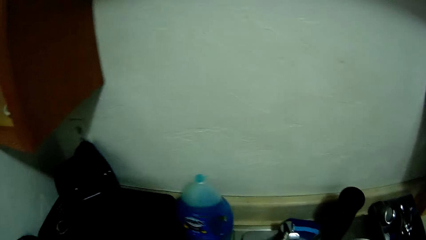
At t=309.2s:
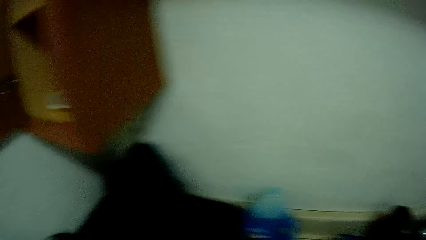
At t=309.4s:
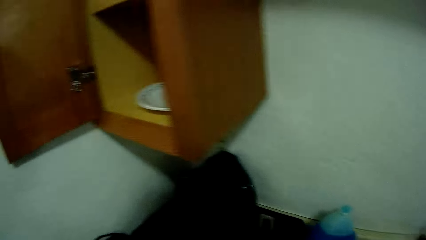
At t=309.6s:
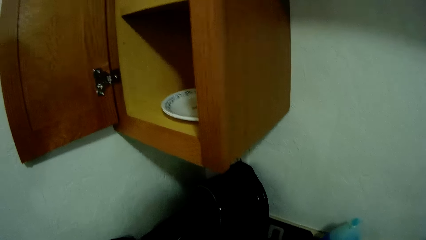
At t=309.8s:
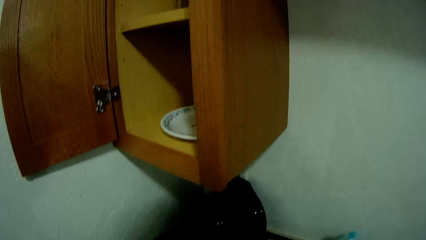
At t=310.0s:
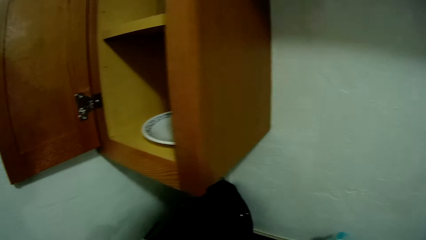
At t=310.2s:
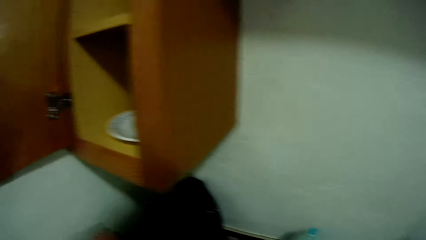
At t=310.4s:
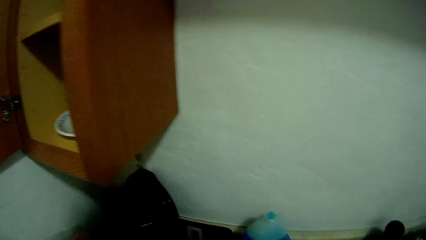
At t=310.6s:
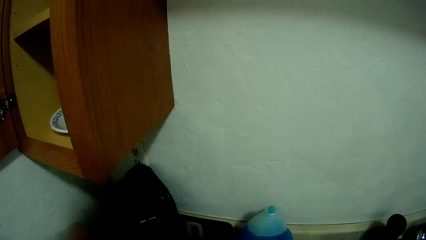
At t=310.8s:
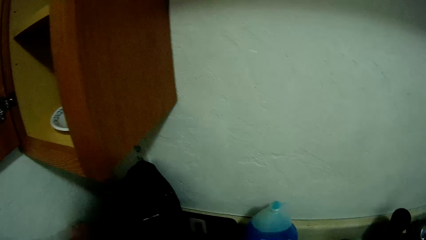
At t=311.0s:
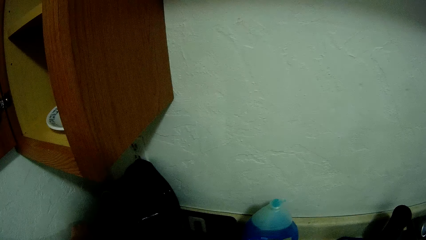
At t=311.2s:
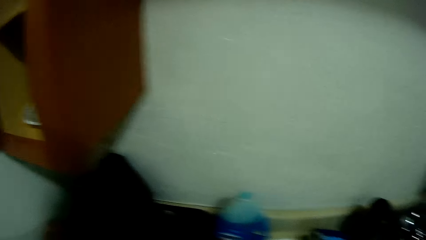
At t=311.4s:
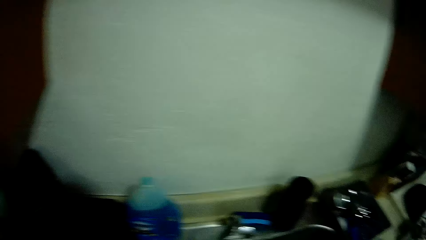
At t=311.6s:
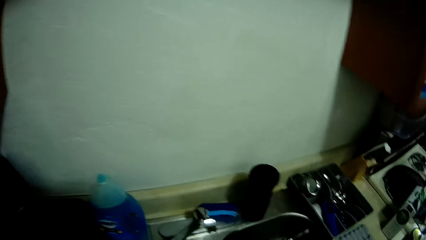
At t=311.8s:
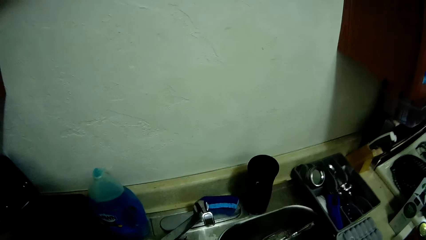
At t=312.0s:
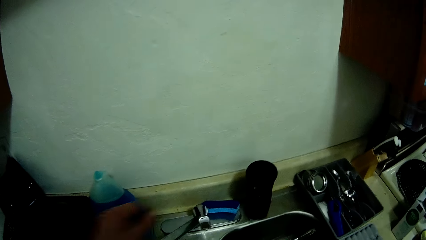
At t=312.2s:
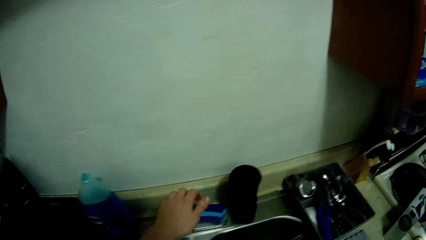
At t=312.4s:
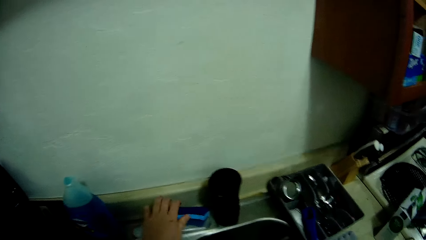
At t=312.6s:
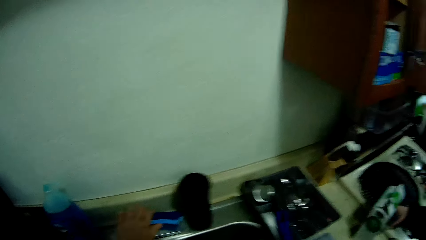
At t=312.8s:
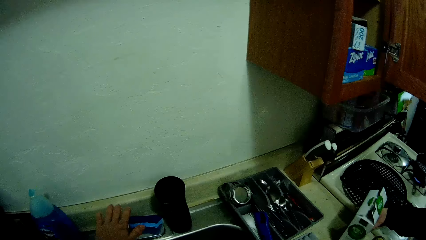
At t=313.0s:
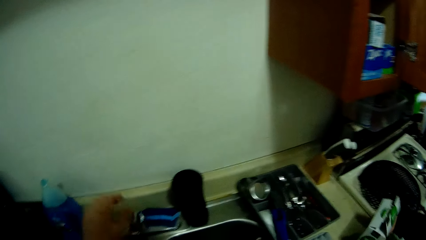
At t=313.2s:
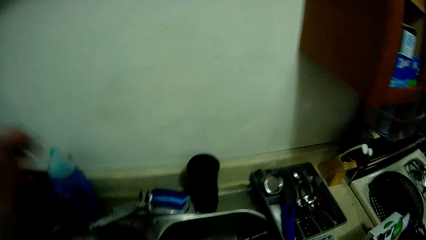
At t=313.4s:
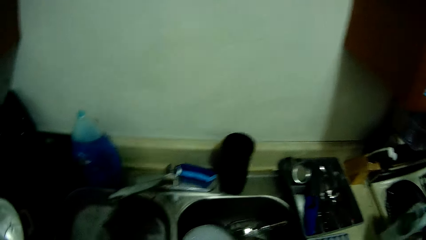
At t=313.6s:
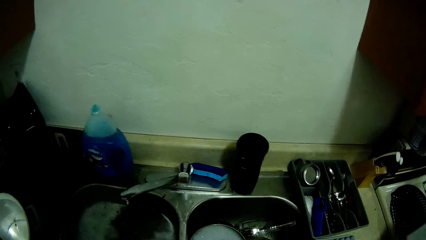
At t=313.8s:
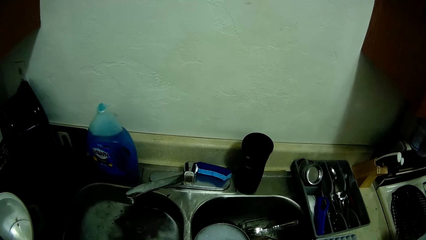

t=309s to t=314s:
The camera wearer opens a tap on the sink with her left hand. She looks around. She touches the tap. She turns off the tap with her left hand. She picks up a carton on the cabinet with her right hand.
